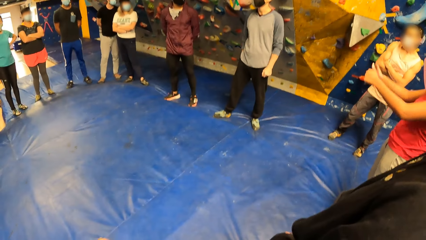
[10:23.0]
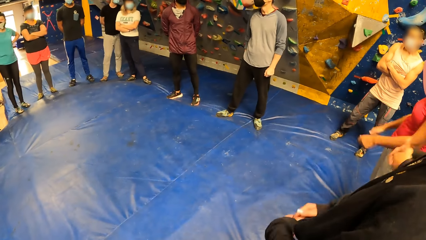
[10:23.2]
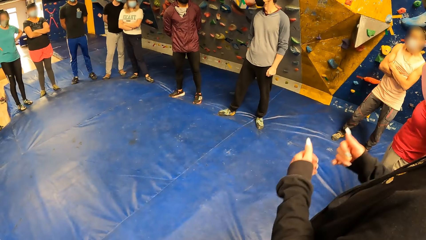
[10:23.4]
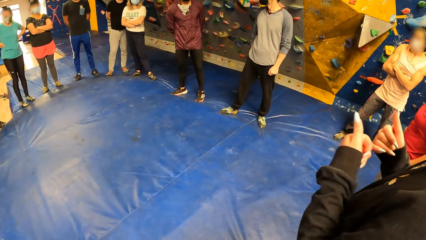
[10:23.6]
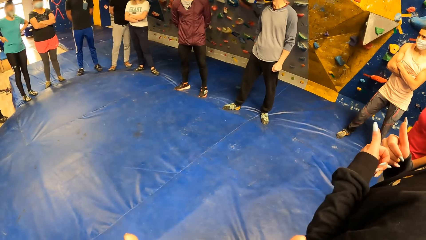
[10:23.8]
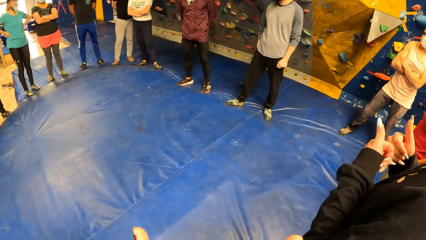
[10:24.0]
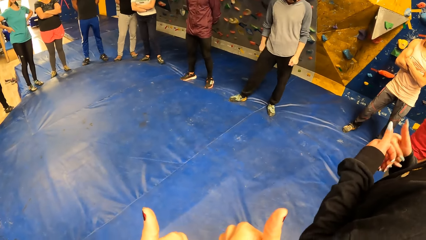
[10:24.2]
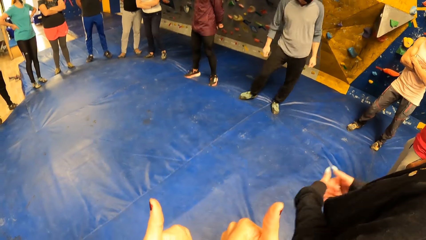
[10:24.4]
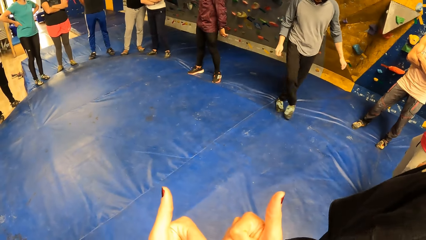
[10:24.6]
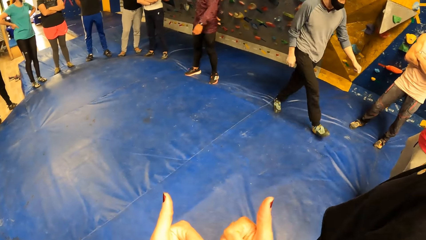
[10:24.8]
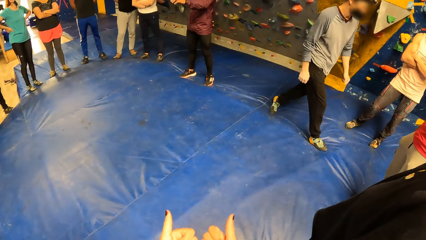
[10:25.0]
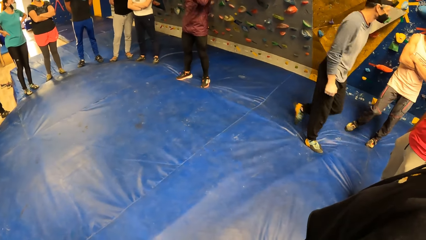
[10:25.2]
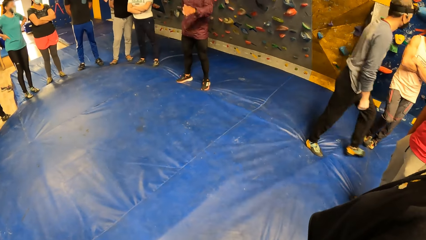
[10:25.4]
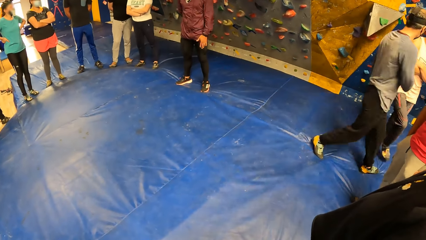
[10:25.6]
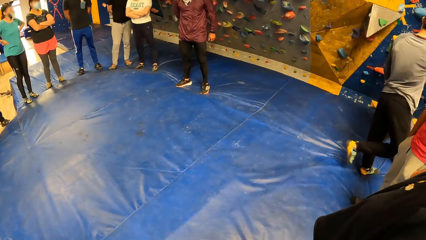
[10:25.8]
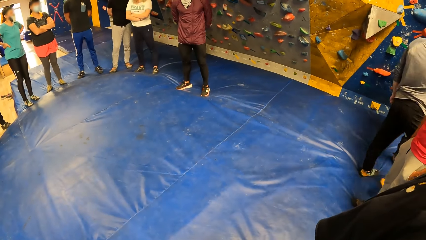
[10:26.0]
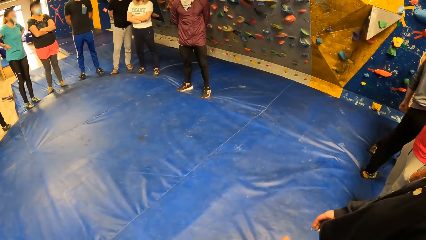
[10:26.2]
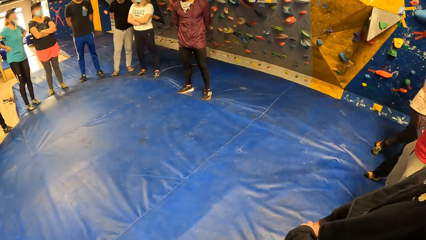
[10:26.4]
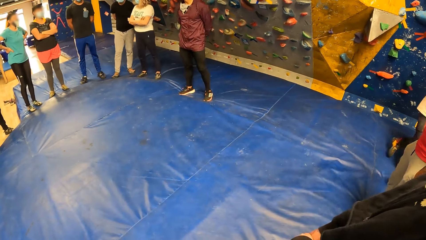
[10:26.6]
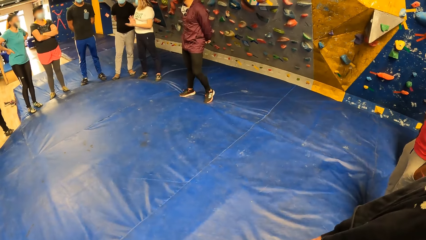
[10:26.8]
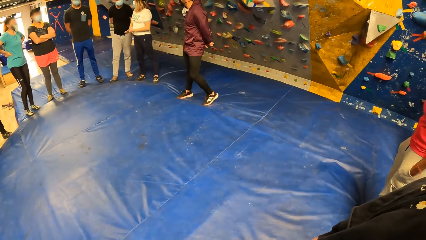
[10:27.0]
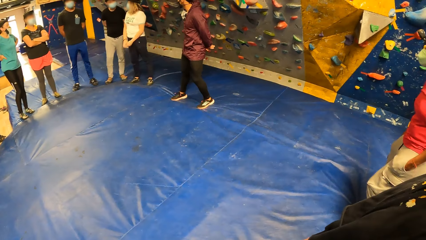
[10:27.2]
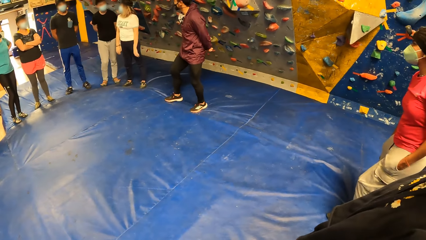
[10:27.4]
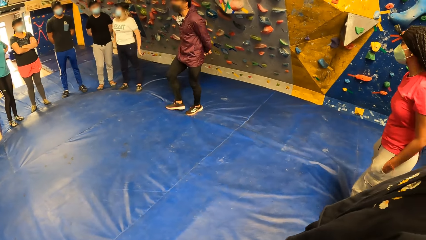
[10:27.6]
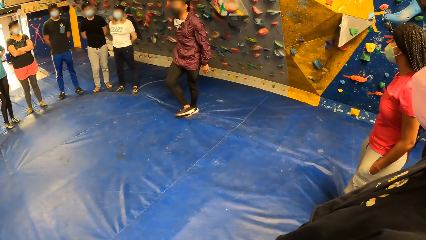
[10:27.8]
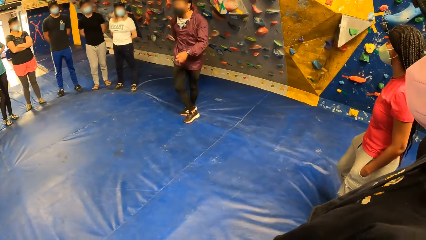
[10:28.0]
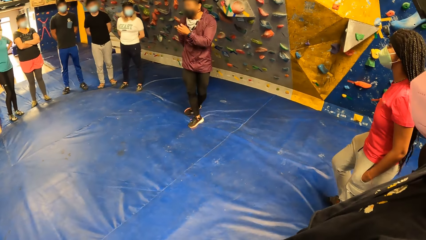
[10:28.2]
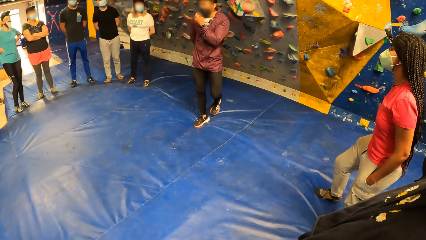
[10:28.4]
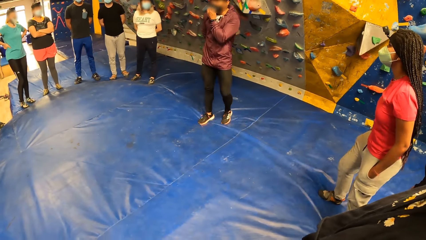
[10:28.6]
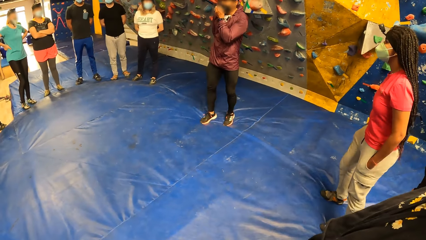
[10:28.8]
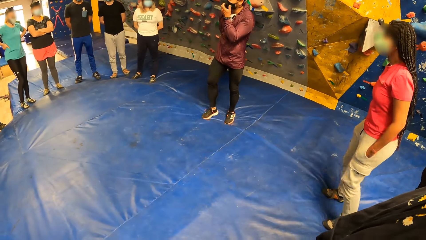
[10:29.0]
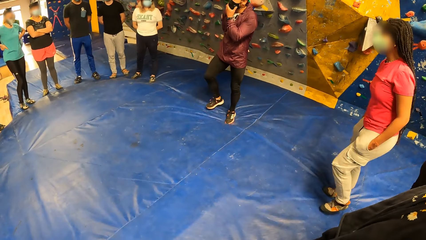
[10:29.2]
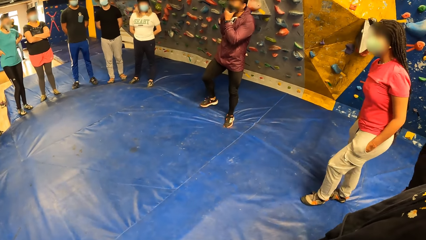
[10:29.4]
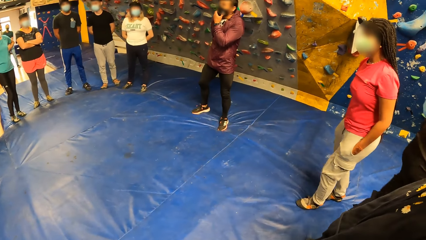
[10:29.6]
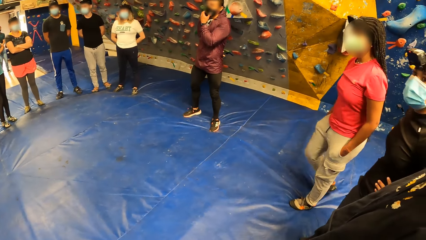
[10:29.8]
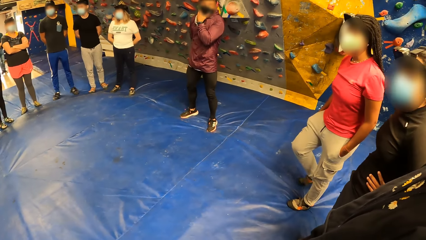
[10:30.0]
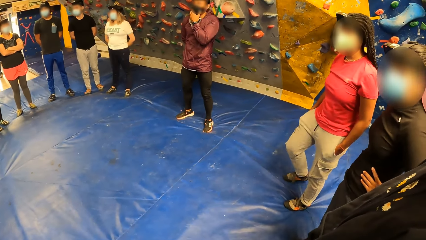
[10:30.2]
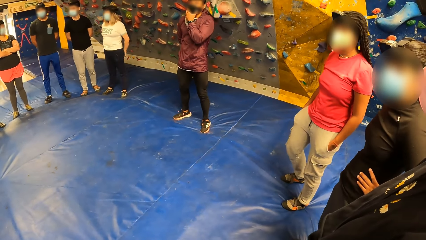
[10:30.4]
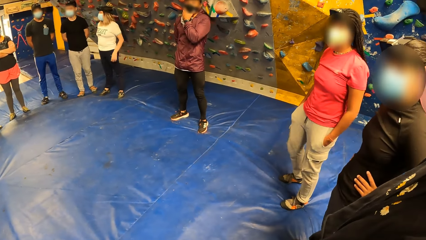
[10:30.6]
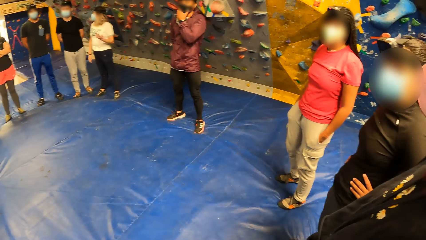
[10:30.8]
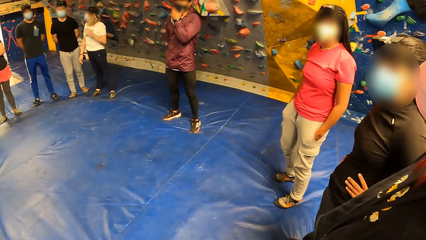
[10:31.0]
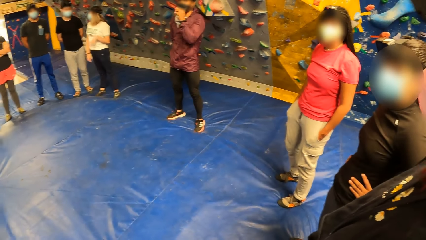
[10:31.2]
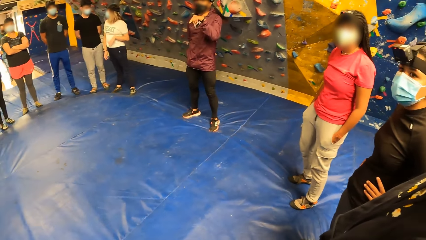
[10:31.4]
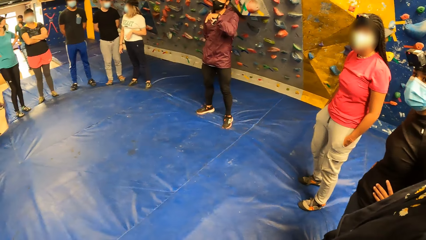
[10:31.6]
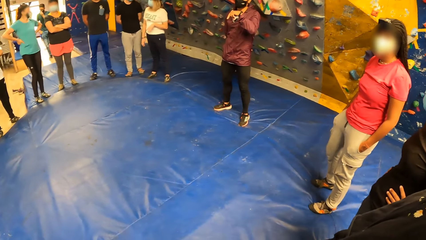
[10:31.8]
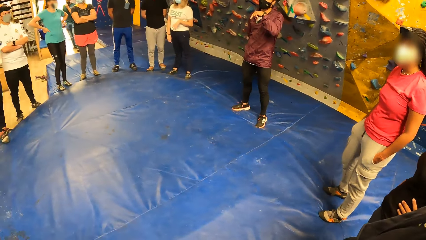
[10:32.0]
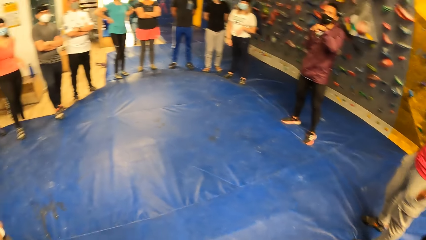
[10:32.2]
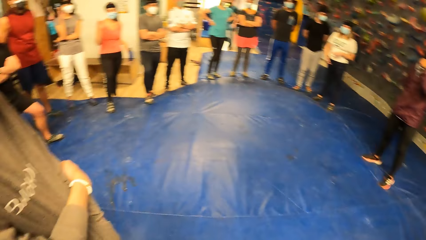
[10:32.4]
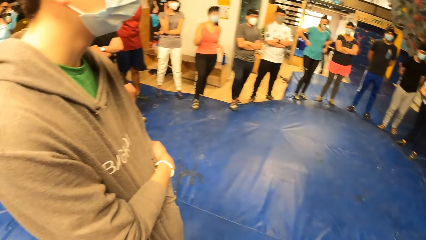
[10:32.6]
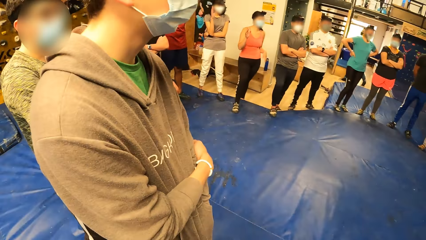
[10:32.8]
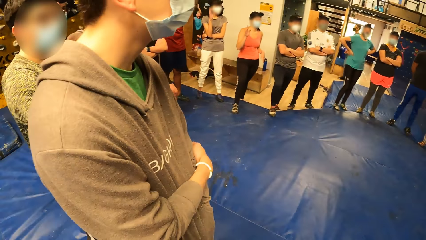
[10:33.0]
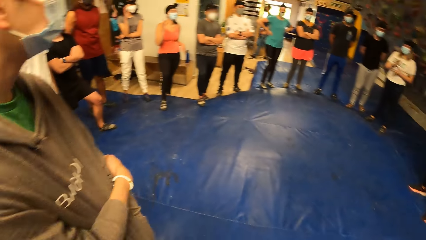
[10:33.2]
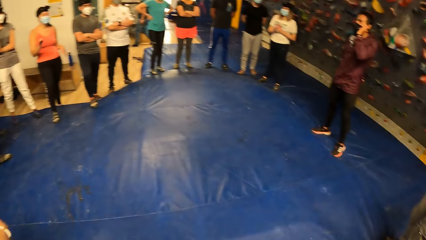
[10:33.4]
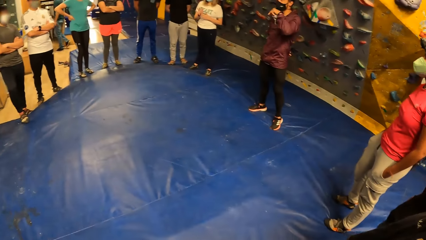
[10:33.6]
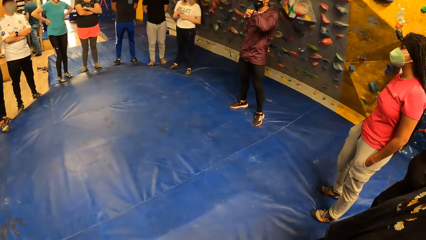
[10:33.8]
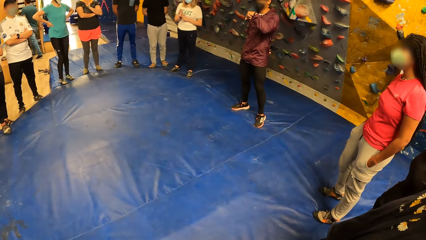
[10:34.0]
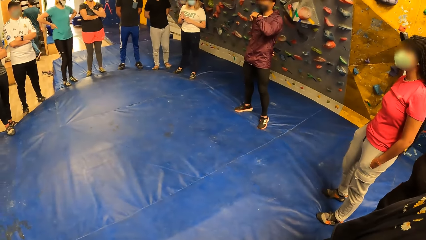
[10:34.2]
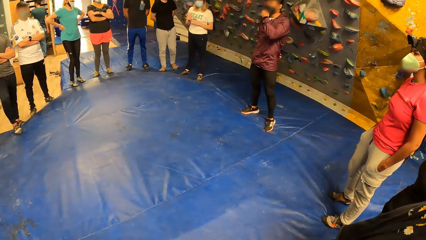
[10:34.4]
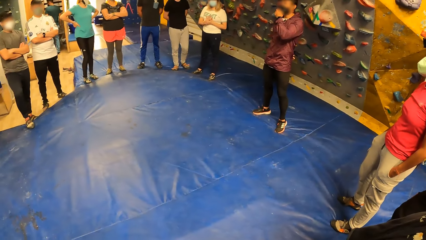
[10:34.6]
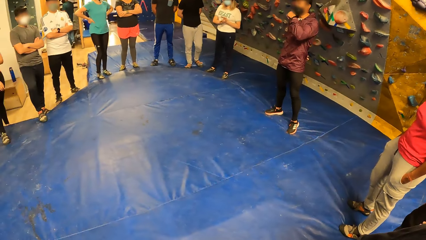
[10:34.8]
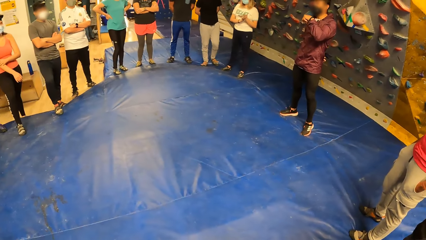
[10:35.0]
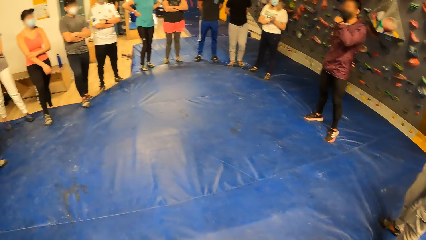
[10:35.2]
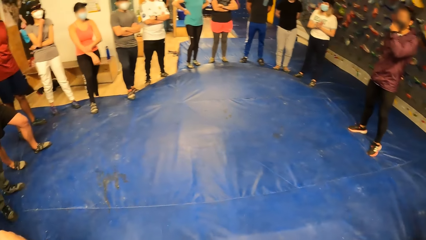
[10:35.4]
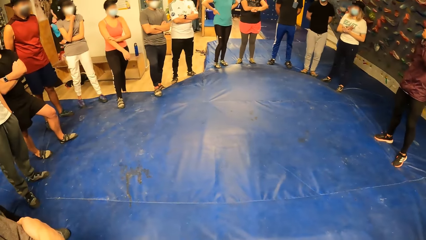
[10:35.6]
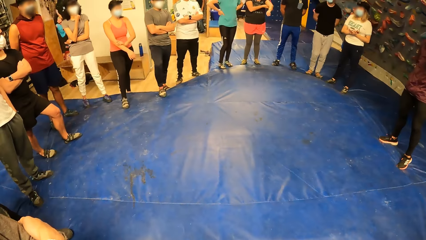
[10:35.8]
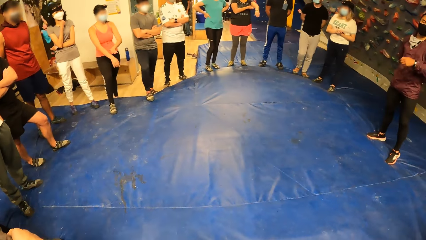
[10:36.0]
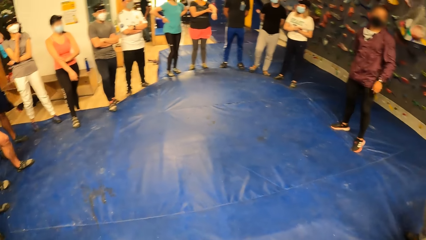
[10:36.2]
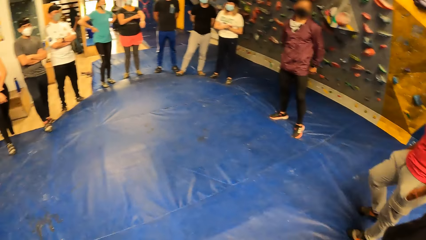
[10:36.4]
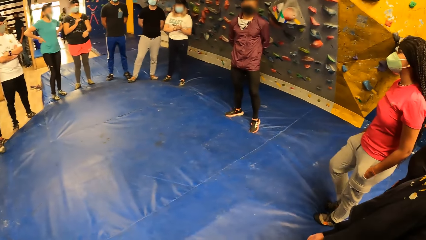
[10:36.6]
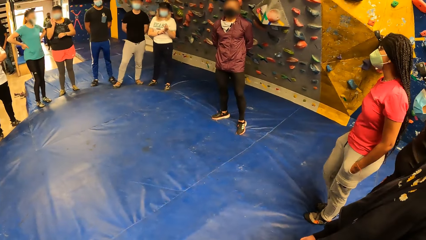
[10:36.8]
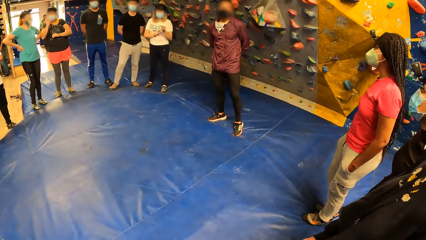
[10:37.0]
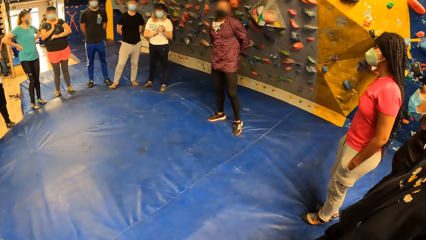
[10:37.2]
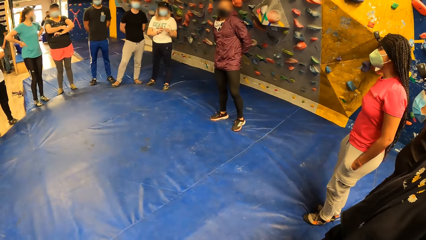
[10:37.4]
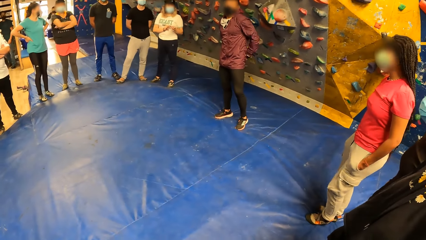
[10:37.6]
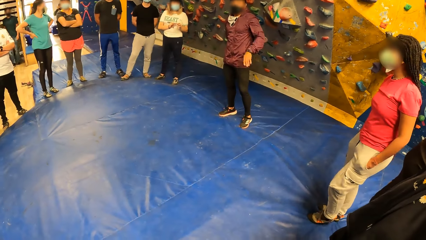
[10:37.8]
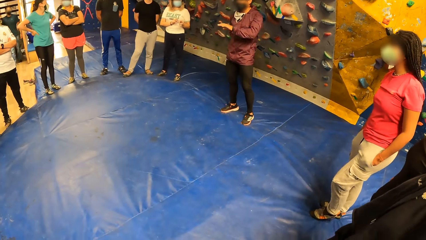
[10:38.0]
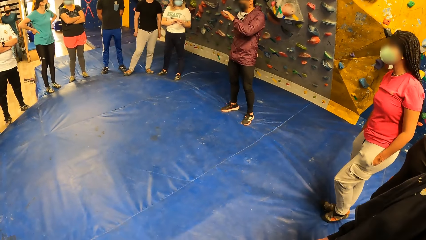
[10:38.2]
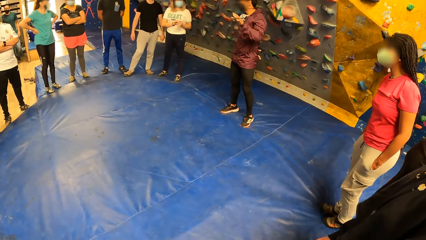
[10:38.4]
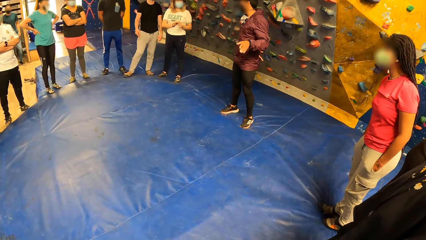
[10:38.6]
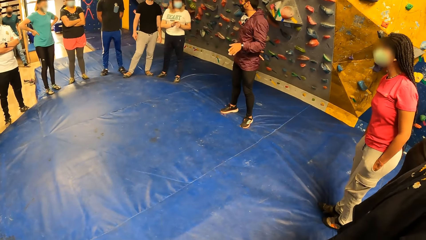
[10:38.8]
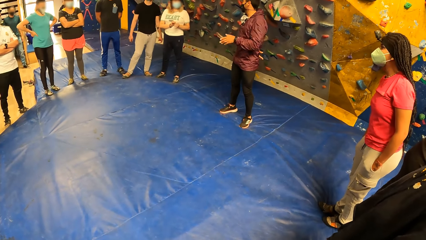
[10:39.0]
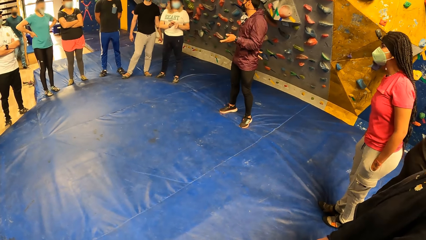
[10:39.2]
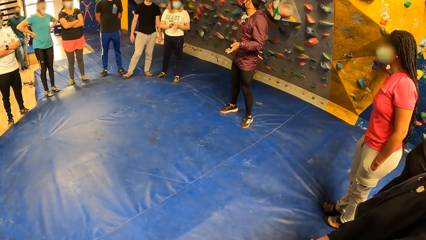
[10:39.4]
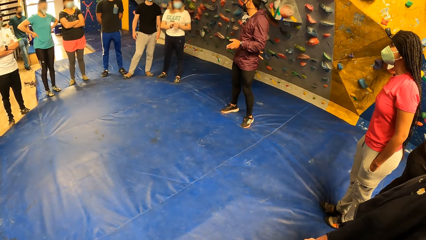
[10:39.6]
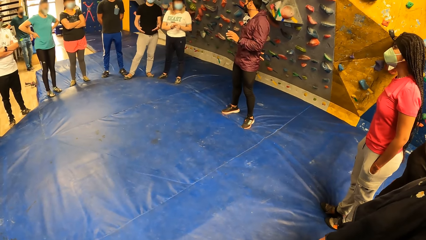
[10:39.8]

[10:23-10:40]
A man walks. The camera wearer looks around. Another man instructs the group of people and instructs the camera wearer. A third man interacts with friends.
